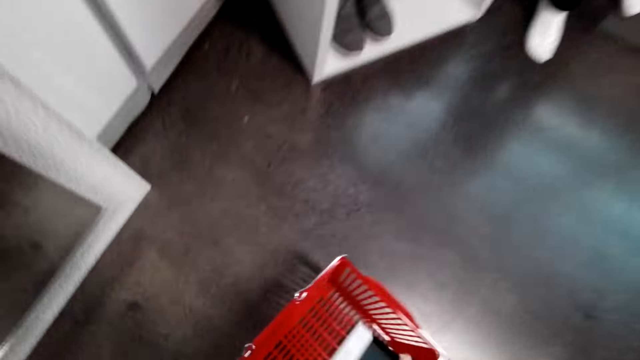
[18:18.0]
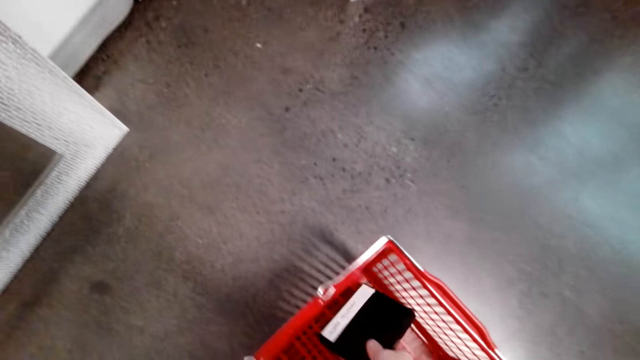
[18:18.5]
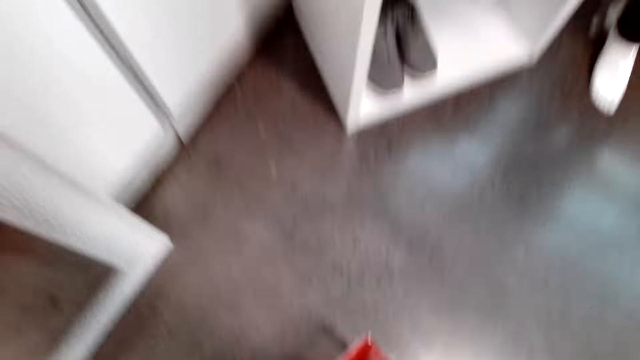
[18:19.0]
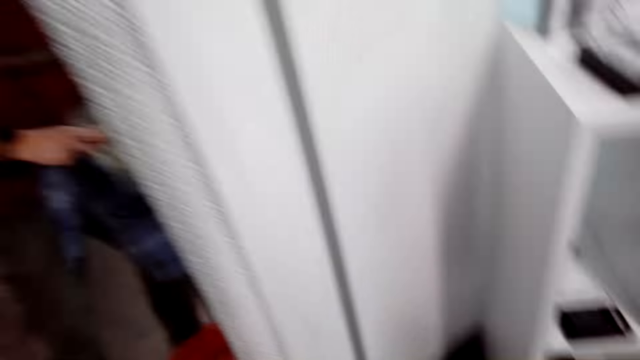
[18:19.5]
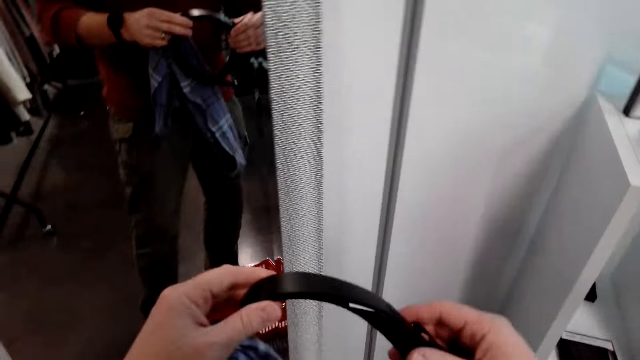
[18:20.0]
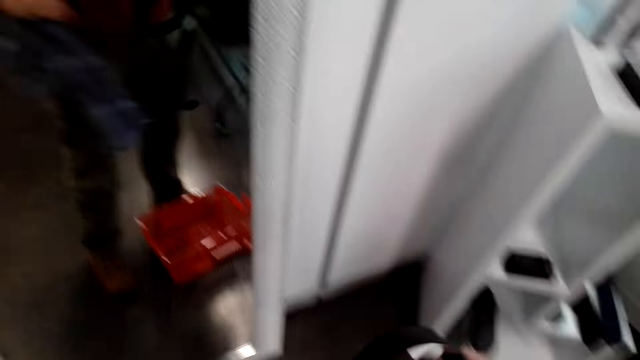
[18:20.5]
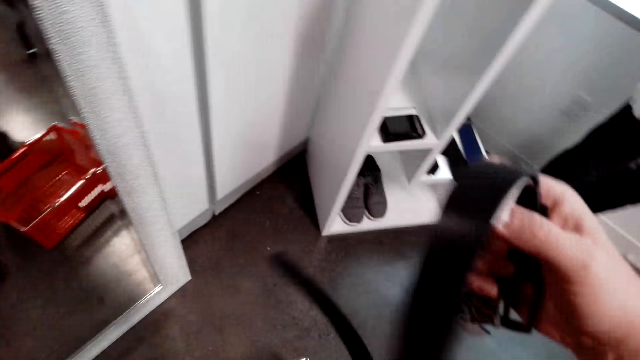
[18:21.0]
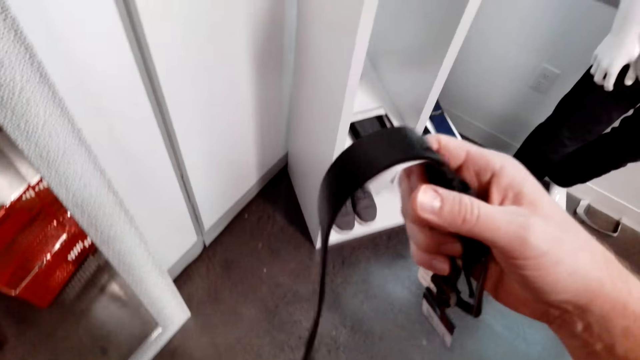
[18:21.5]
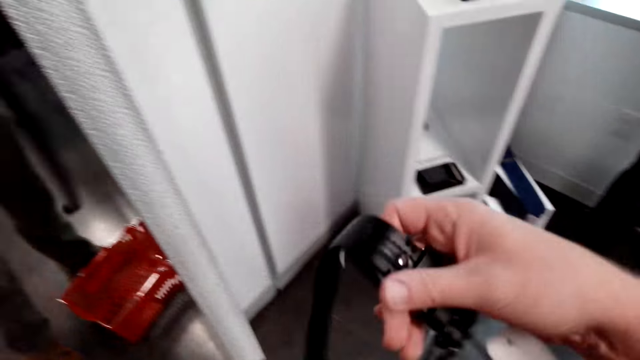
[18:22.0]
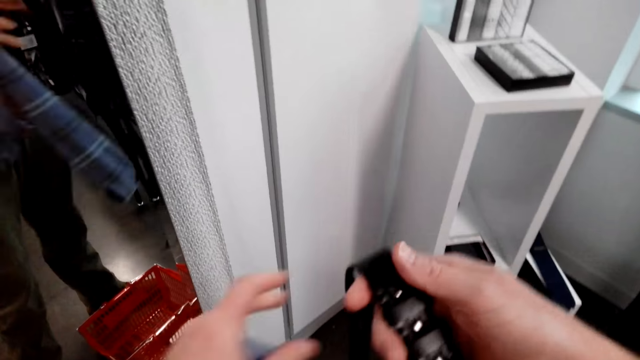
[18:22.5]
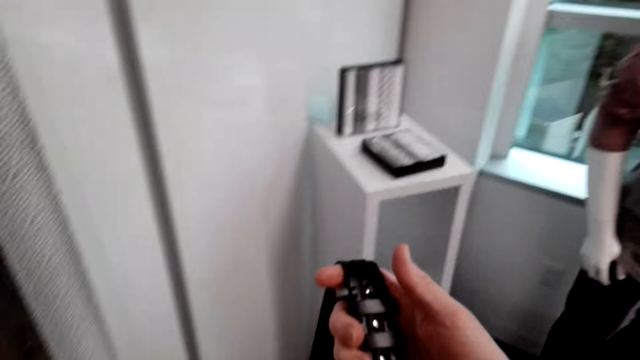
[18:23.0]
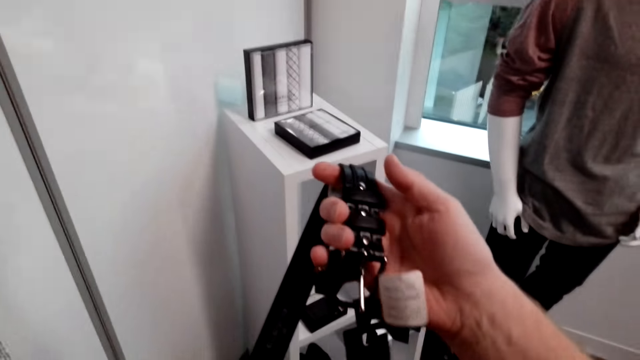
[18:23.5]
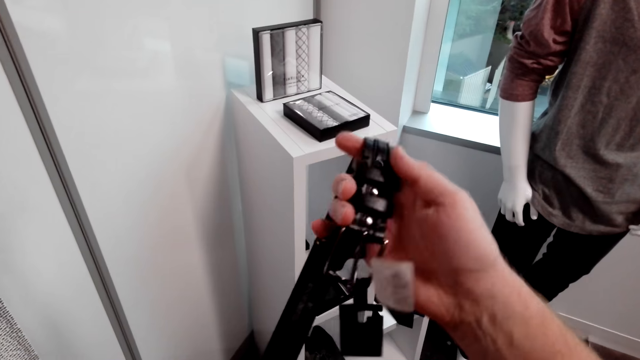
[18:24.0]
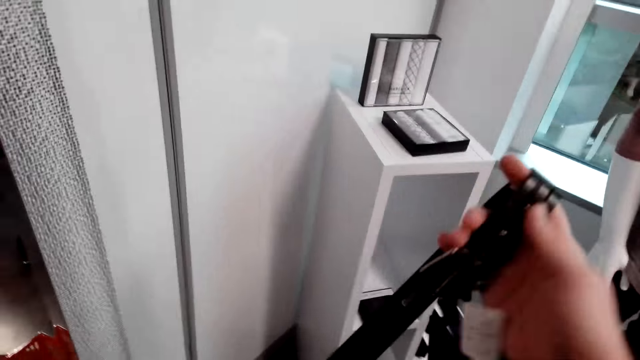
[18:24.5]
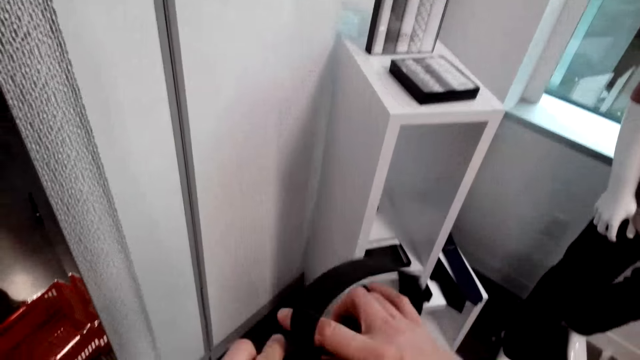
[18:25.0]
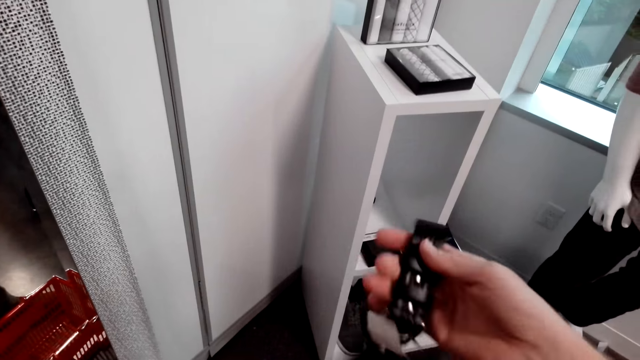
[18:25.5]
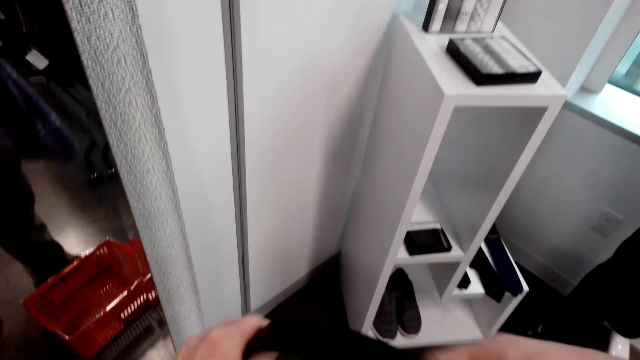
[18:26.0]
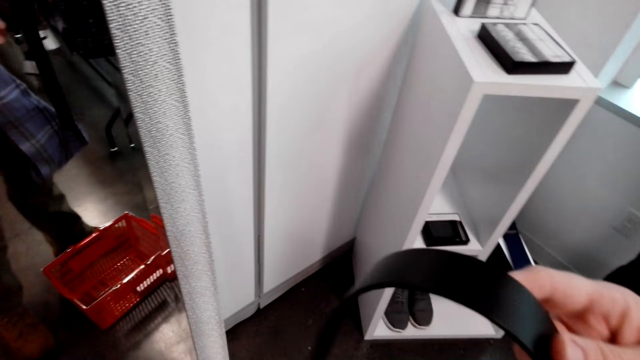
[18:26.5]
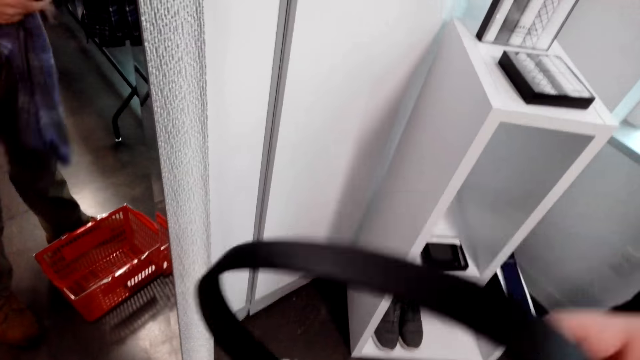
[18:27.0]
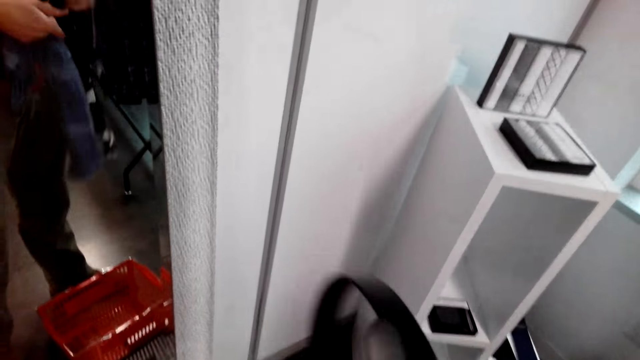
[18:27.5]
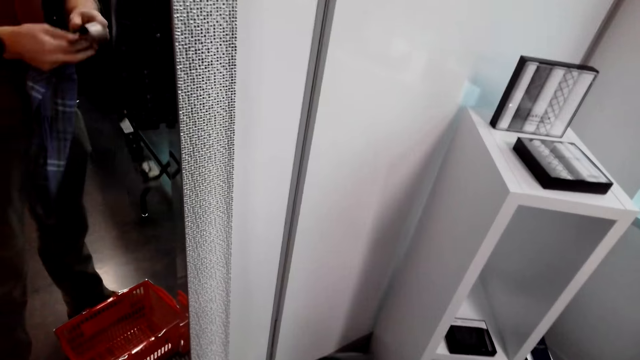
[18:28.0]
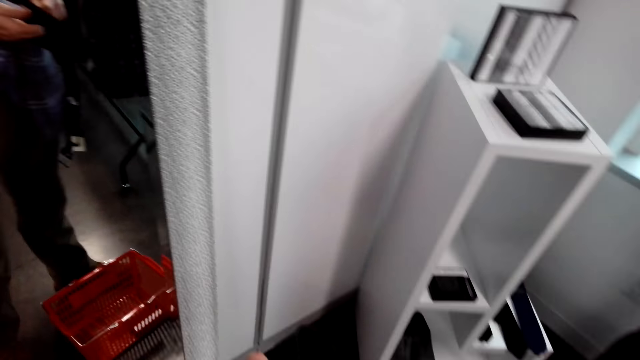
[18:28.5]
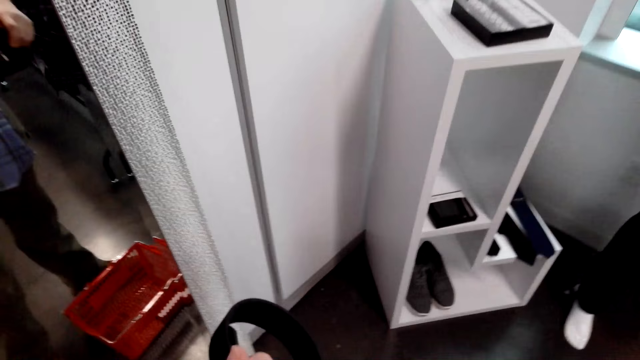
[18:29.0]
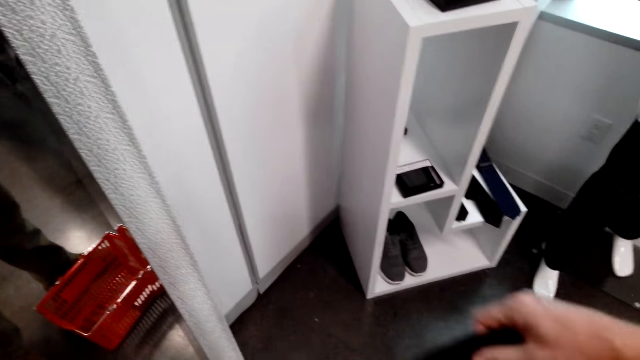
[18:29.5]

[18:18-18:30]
The camera wearer puts a box inside the shopping basket. He holds the belt. He folds the belt on his hand.

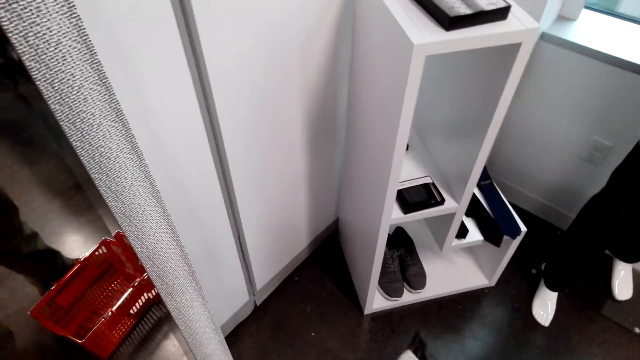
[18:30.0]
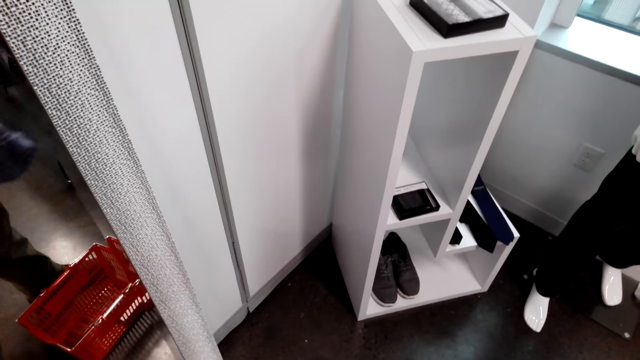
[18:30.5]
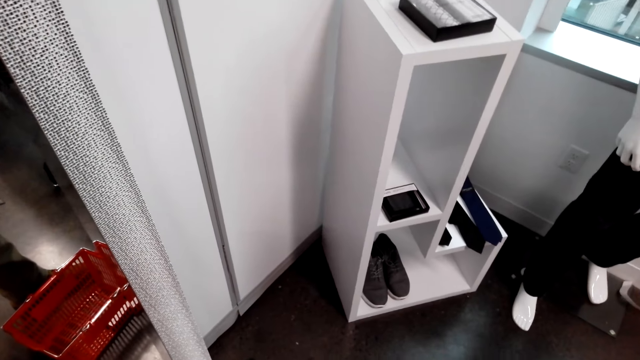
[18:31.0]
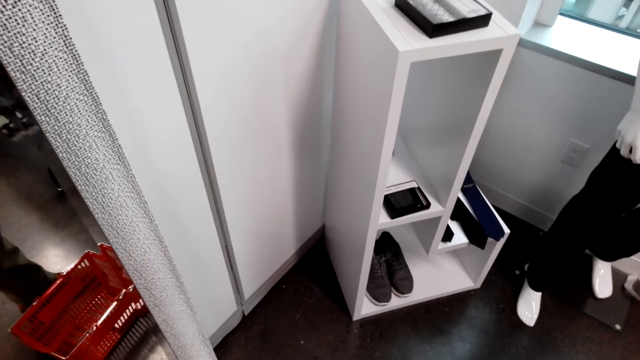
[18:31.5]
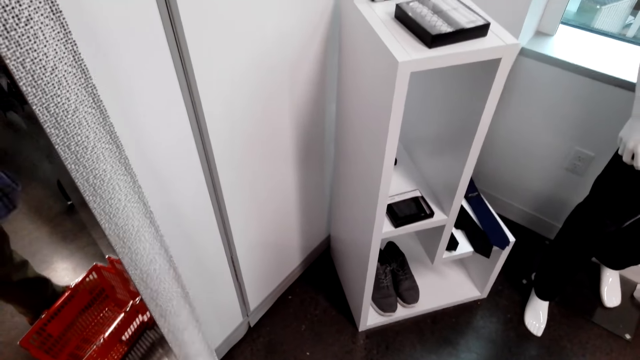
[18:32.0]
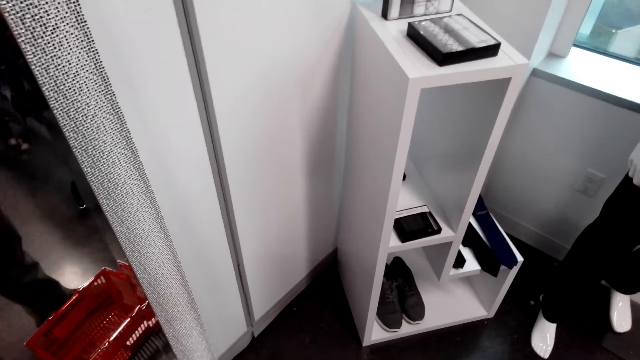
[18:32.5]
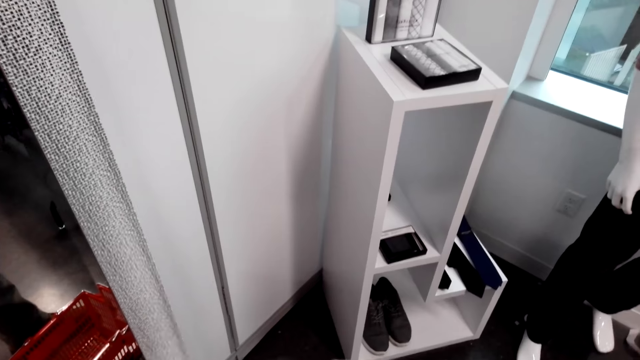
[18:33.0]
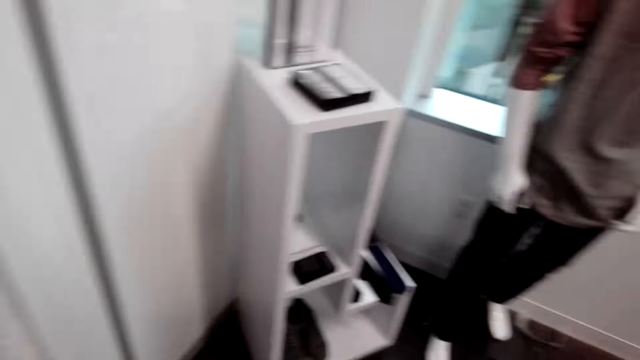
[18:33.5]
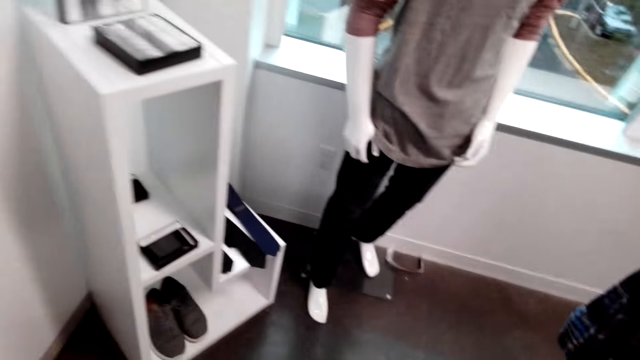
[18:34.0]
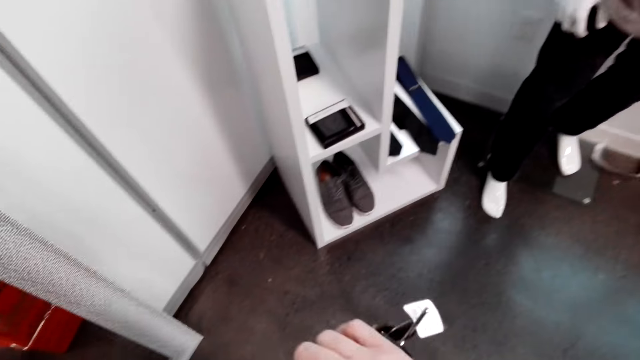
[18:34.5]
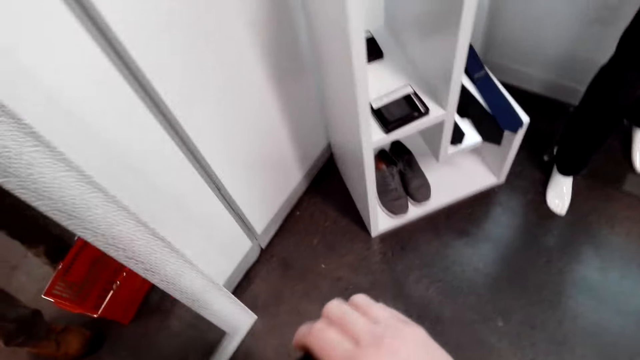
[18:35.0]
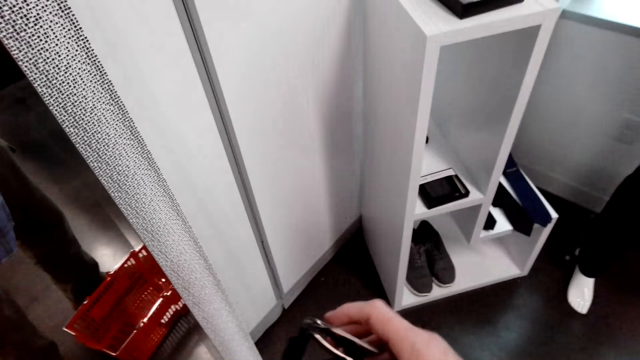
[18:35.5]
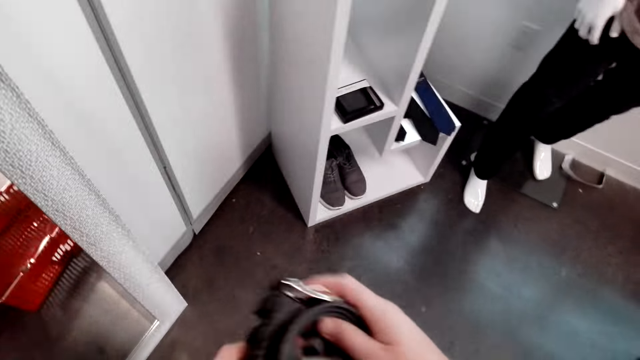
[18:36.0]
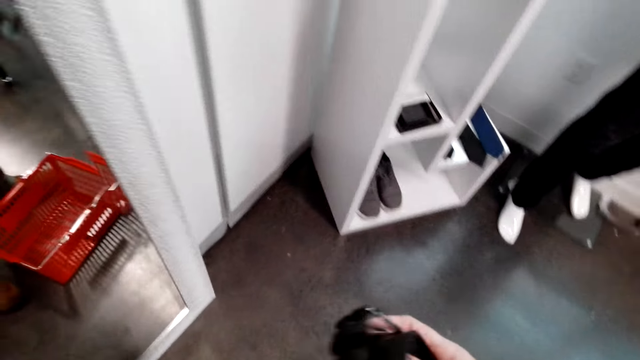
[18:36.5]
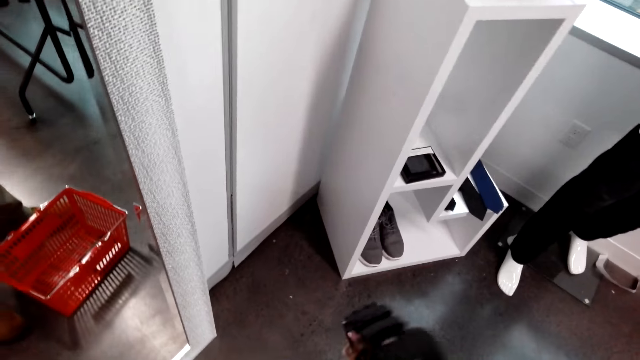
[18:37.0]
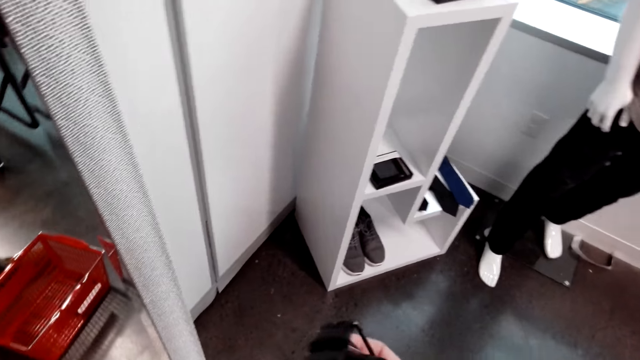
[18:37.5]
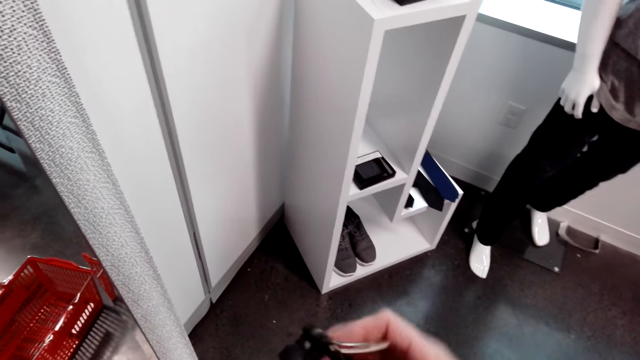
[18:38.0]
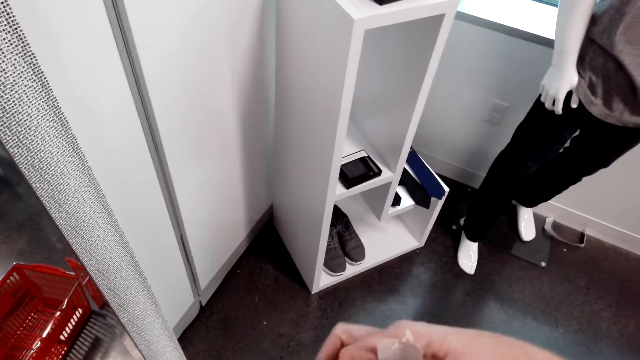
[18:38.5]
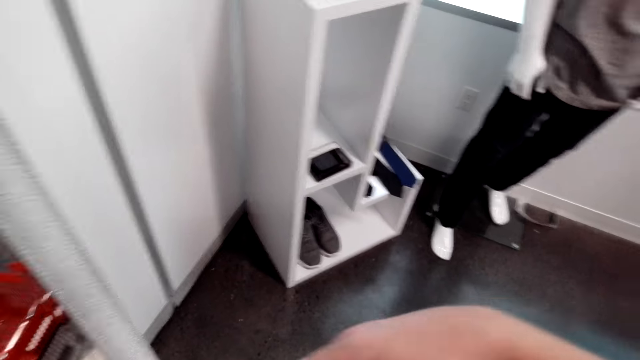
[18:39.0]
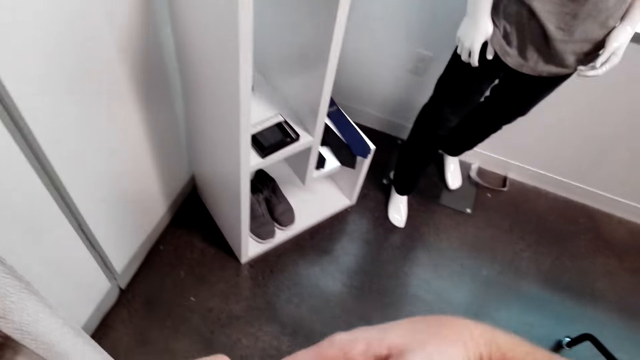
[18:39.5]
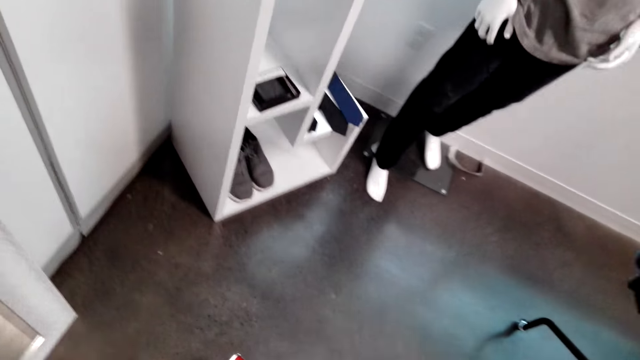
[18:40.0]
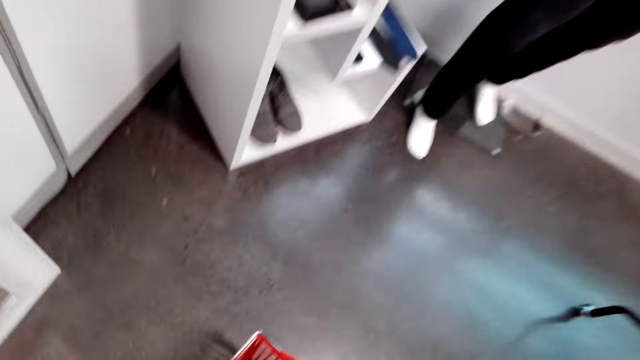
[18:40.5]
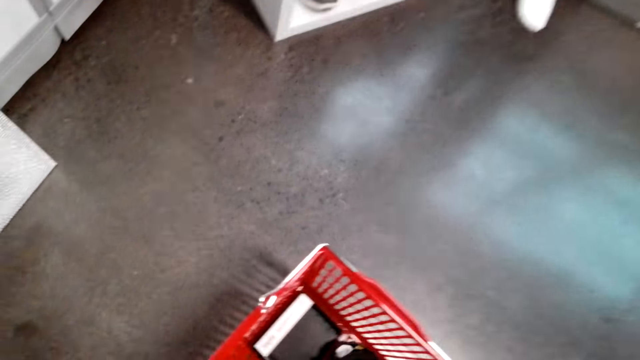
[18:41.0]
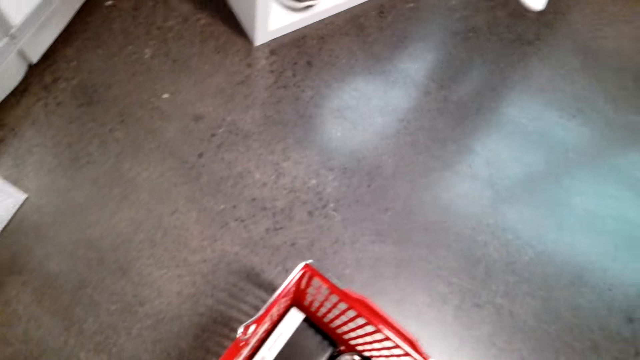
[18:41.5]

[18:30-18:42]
The camera wearer puts the belt inside the shopping basket.
